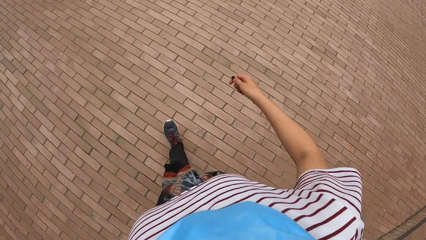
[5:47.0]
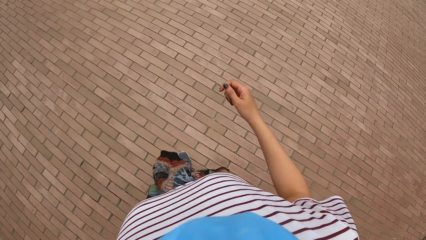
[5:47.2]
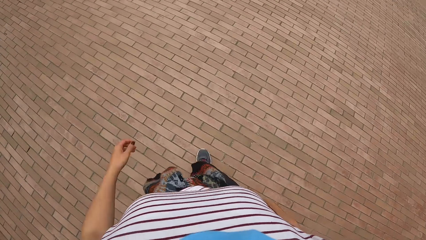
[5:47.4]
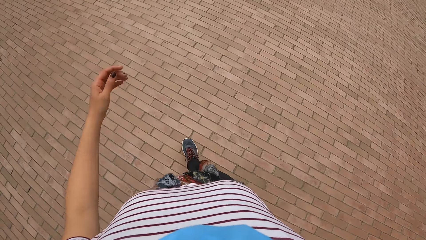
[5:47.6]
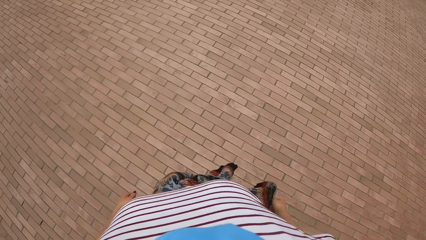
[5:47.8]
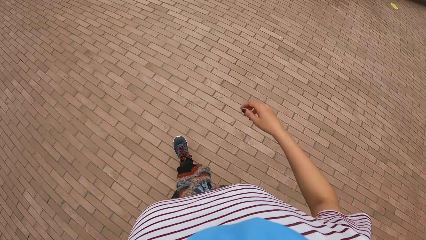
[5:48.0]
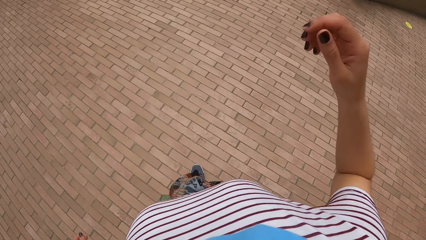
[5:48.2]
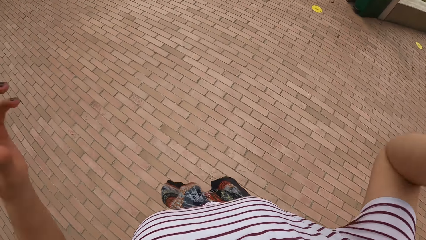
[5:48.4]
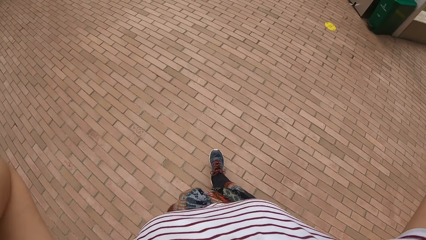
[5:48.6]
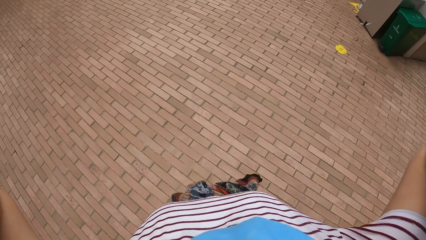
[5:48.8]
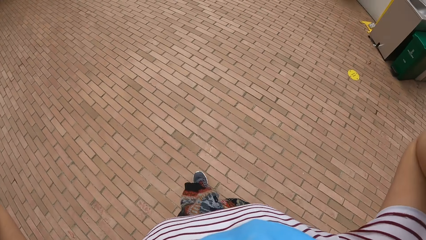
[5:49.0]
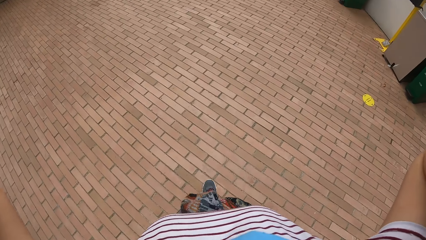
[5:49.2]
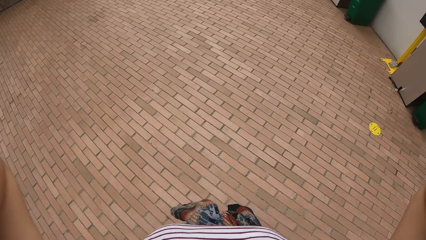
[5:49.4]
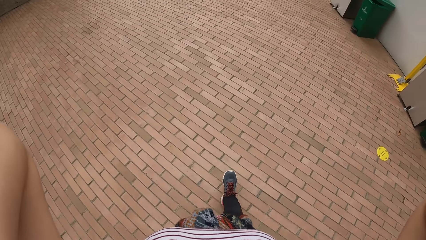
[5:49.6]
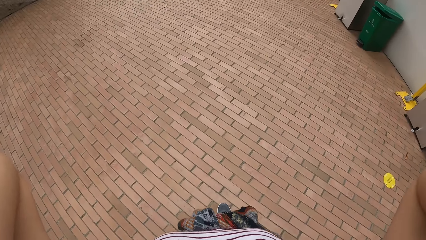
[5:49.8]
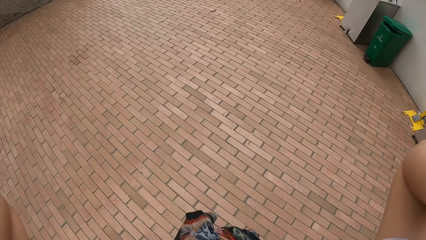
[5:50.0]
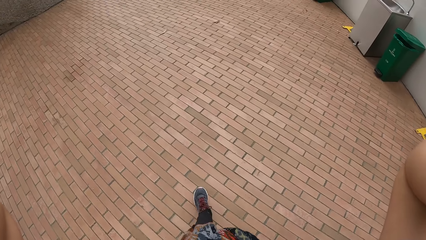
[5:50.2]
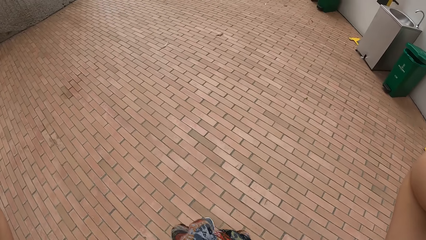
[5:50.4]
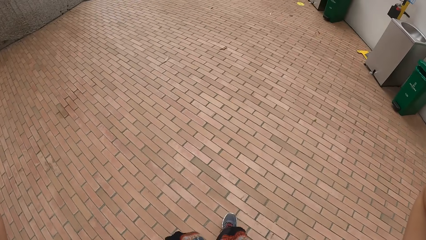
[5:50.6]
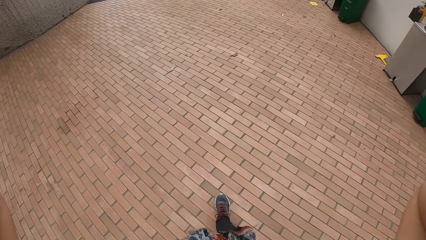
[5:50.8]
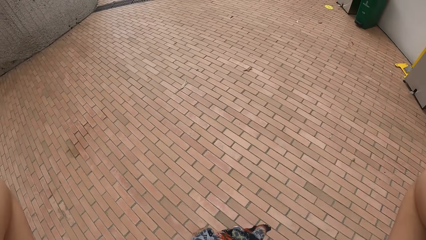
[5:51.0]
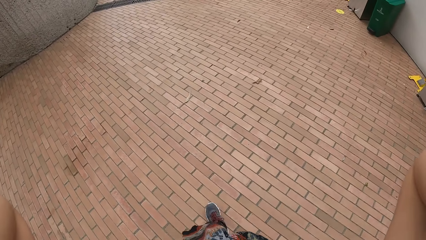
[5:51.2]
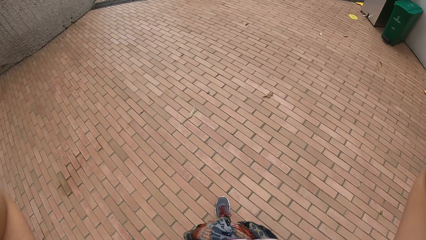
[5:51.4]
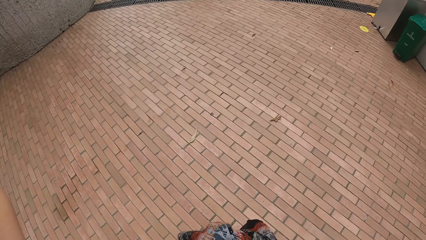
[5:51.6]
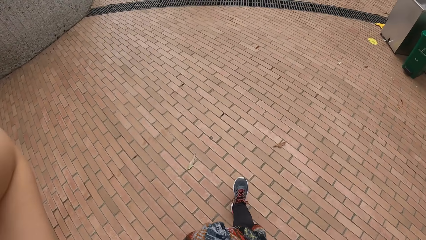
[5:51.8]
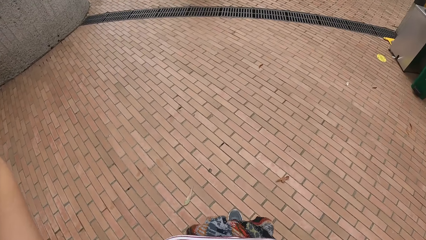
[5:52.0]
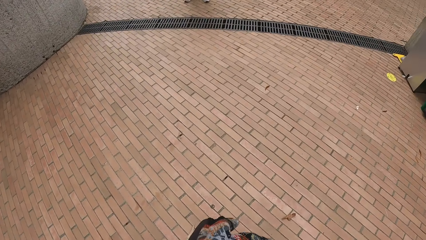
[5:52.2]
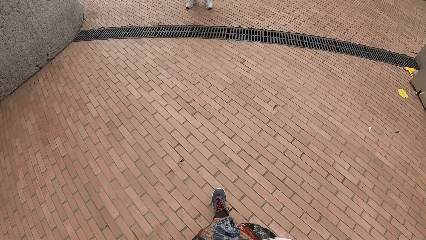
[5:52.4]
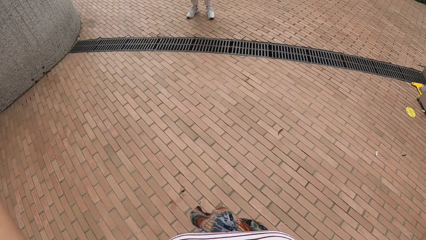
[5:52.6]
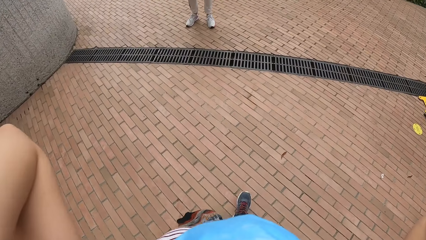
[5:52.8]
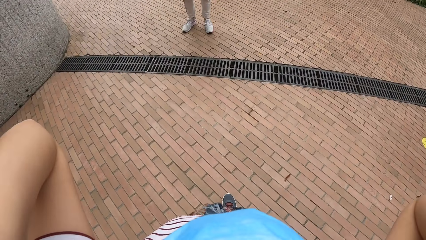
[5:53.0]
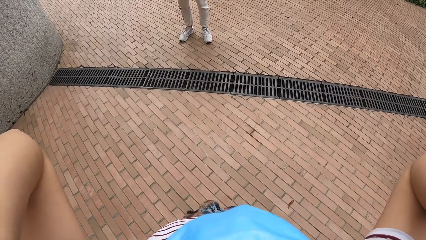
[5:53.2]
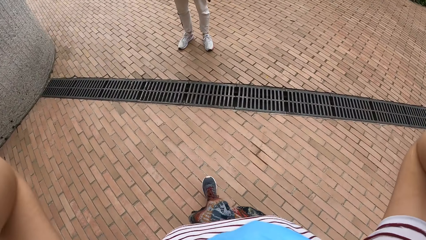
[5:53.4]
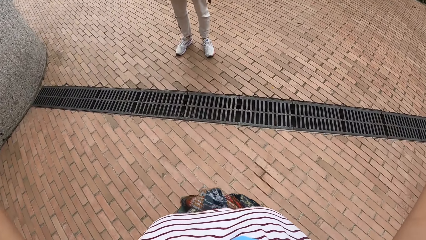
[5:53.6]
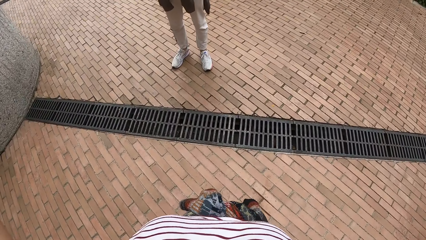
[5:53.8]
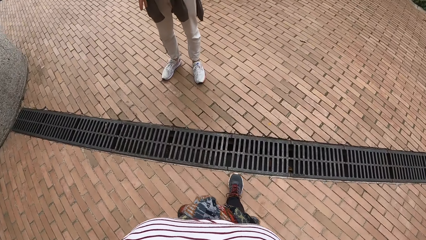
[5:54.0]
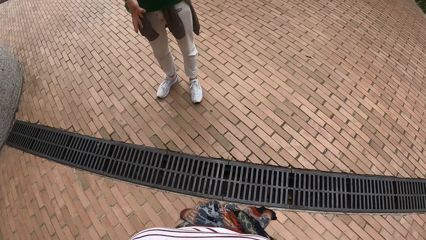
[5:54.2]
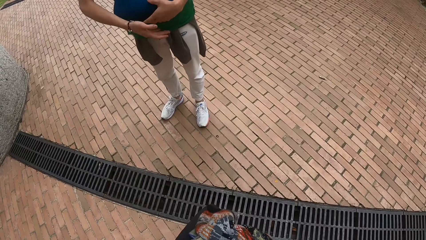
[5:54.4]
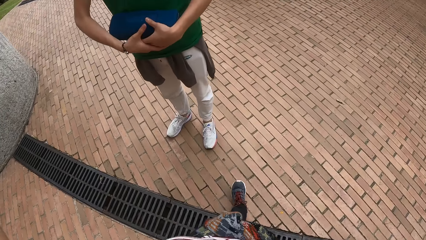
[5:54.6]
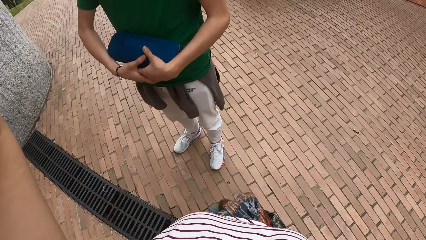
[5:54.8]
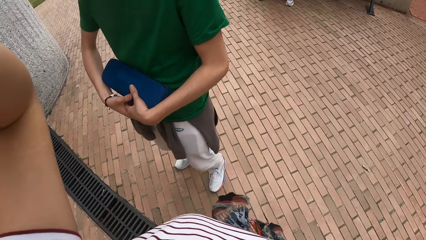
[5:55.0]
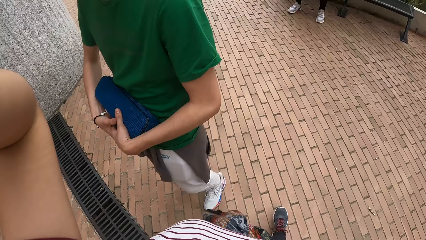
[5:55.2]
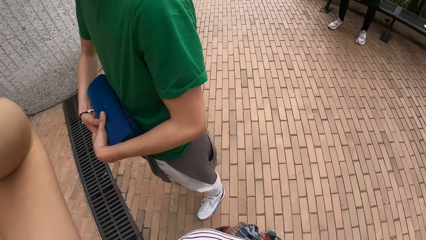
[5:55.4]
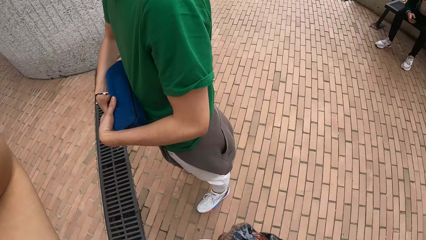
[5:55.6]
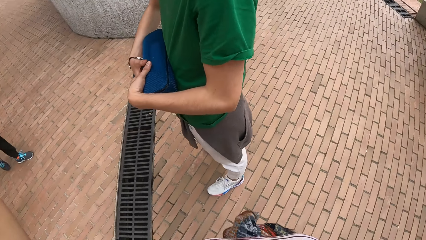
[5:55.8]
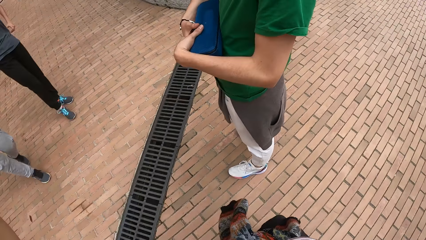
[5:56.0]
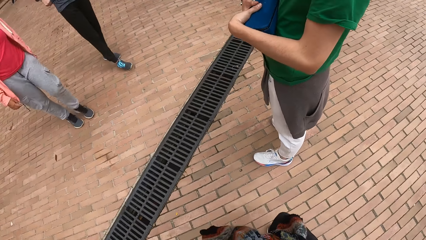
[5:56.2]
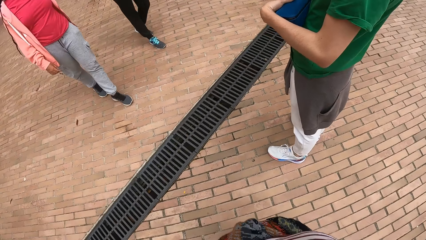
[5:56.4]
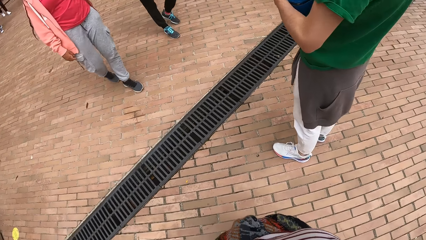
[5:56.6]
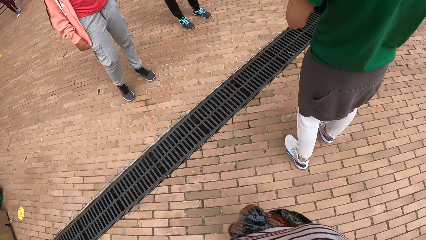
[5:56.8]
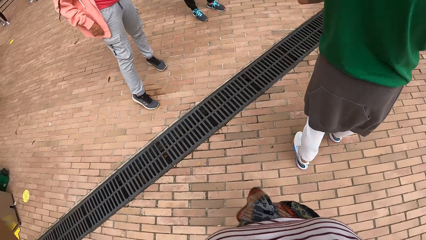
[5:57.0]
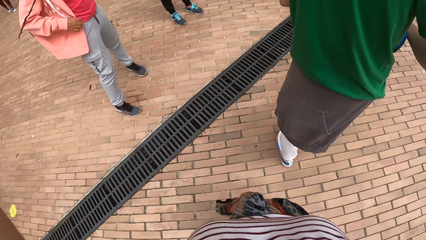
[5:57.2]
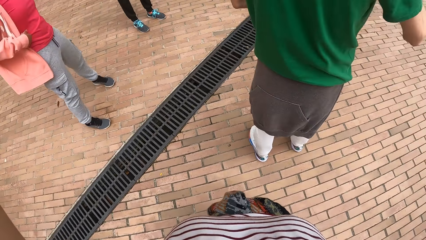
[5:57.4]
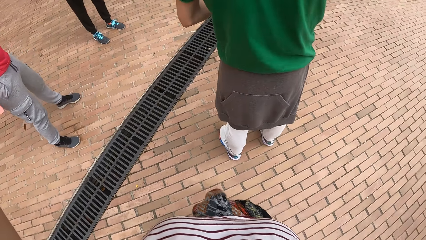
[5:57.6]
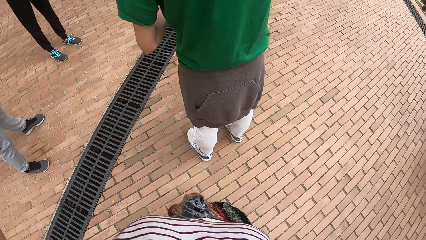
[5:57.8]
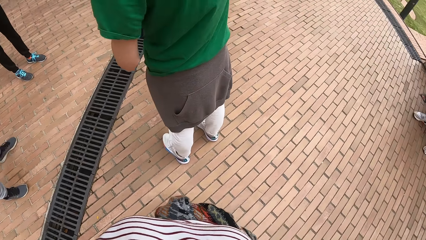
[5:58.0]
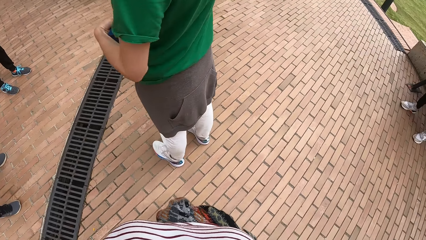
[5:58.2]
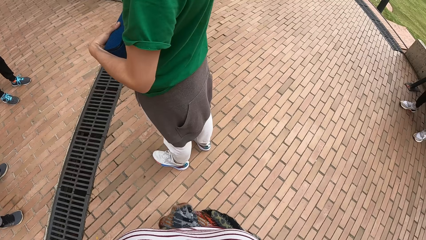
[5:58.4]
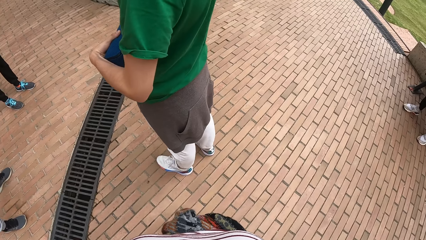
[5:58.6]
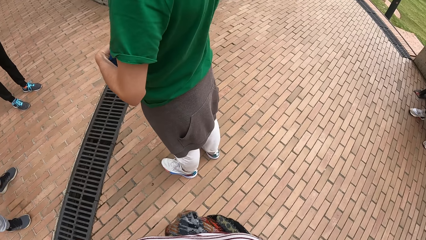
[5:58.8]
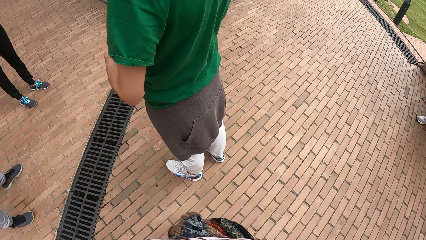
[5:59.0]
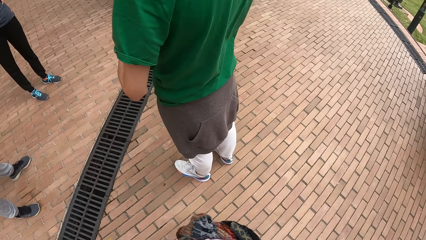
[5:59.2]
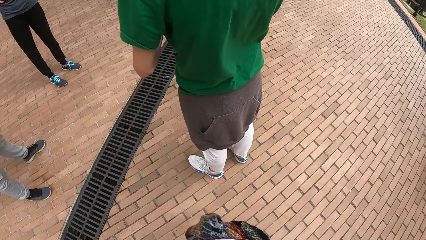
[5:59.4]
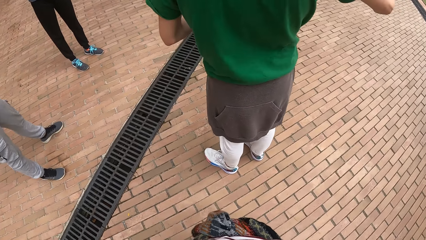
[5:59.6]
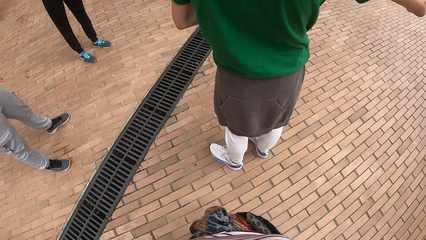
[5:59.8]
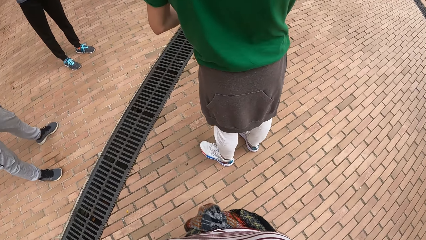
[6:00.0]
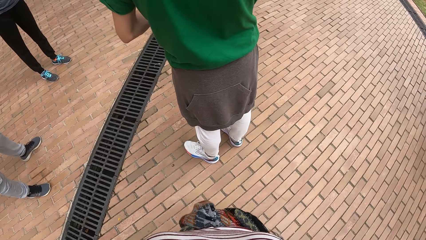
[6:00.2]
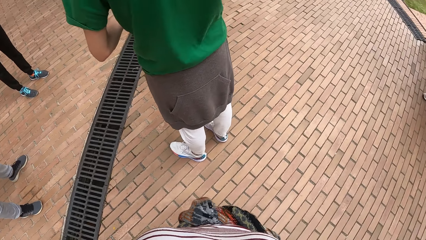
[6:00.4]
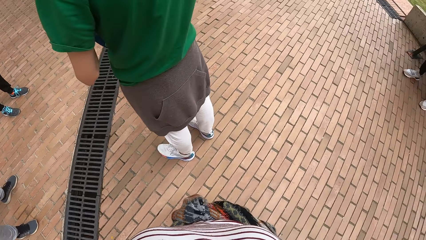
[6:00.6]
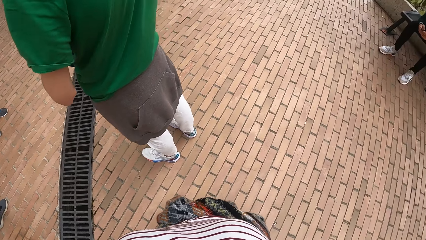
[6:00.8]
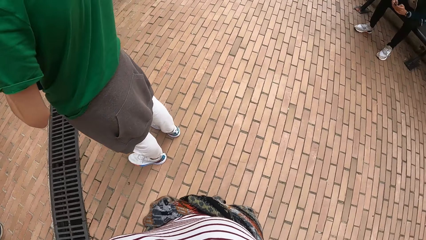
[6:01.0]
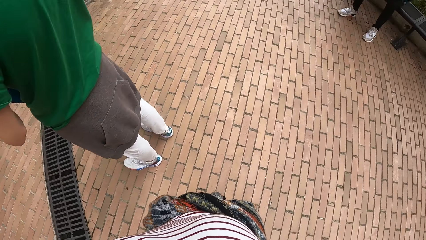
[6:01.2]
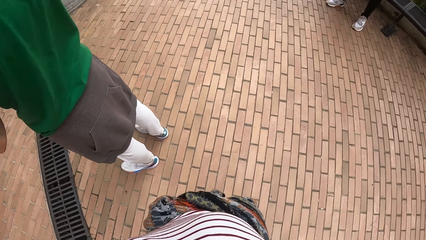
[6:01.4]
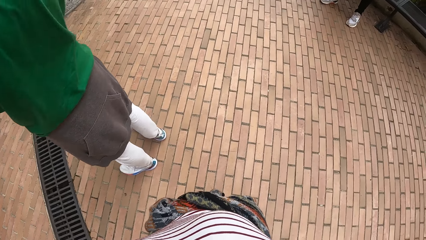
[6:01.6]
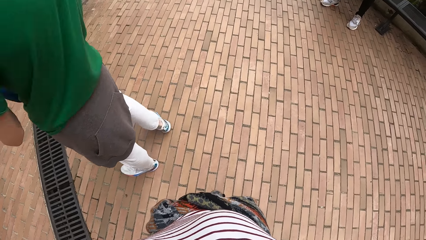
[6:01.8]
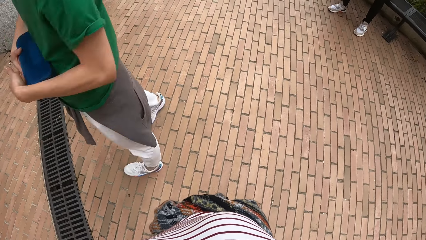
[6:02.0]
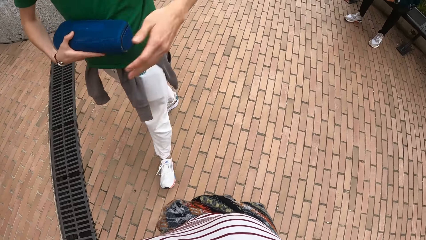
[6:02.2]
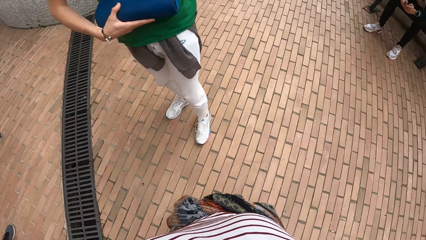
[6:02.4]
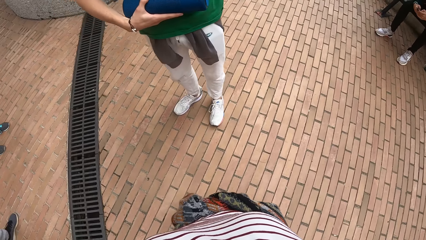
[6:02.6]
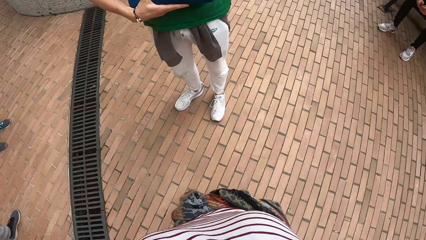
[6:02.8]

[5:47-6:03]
The camera wearer adjusts the camera. They walk towards a man. The man speaks to the group of people. The camera wearer talks to other people.
